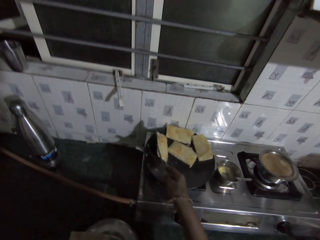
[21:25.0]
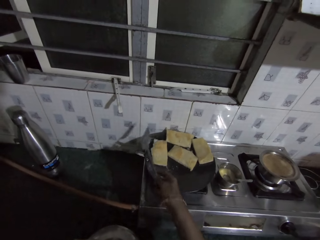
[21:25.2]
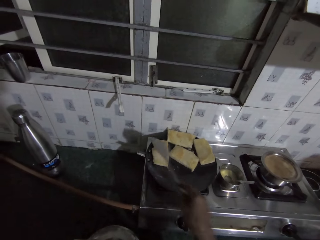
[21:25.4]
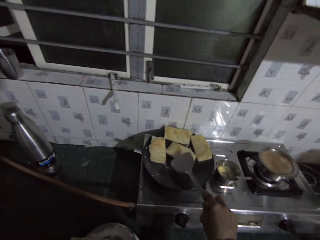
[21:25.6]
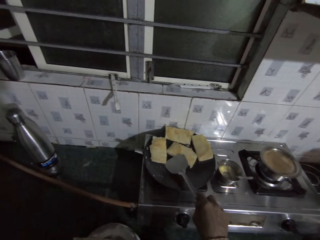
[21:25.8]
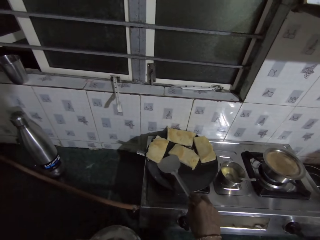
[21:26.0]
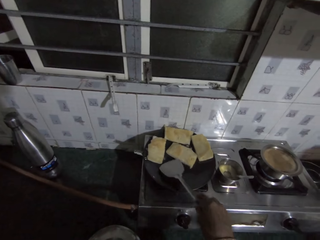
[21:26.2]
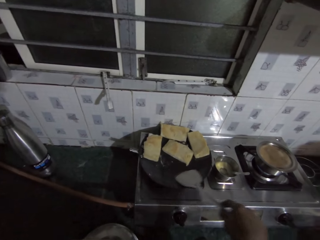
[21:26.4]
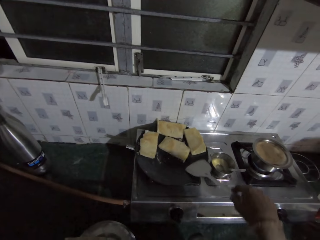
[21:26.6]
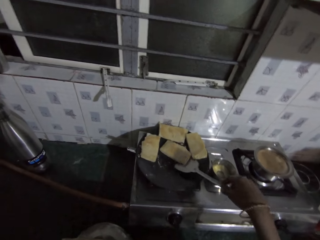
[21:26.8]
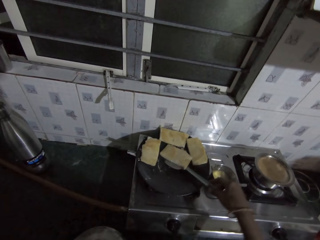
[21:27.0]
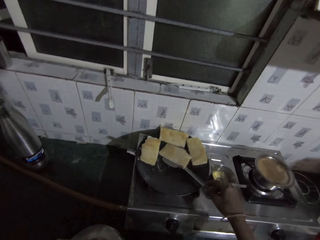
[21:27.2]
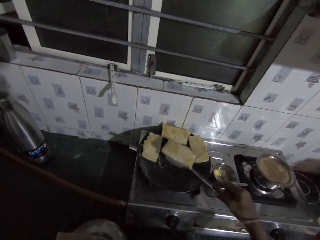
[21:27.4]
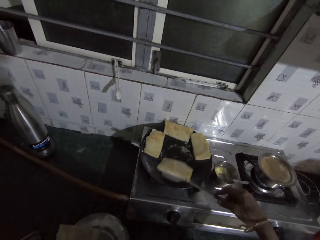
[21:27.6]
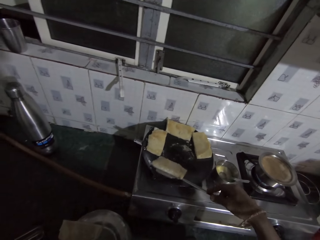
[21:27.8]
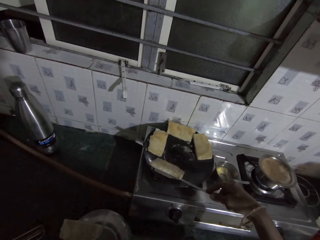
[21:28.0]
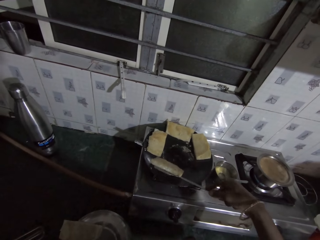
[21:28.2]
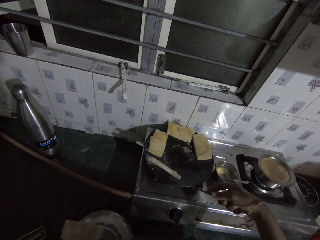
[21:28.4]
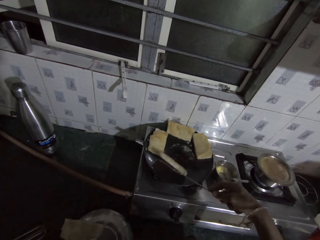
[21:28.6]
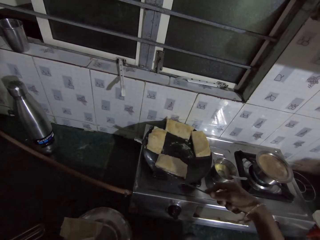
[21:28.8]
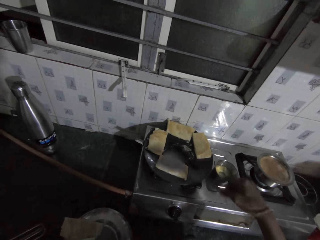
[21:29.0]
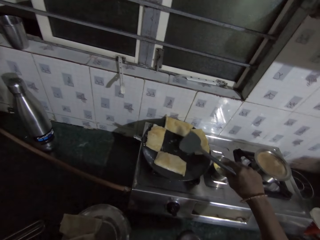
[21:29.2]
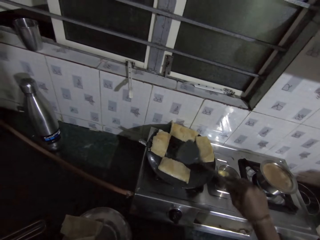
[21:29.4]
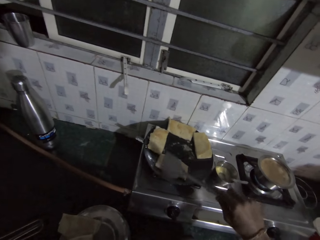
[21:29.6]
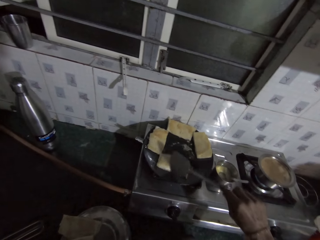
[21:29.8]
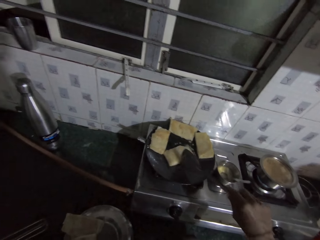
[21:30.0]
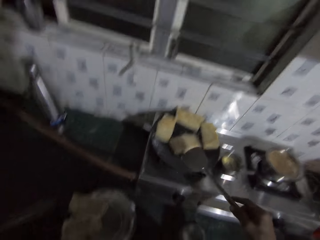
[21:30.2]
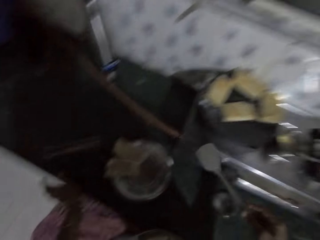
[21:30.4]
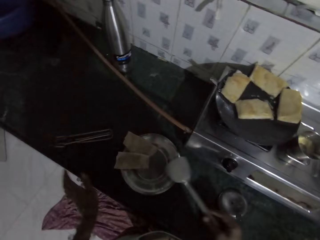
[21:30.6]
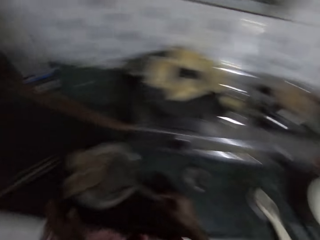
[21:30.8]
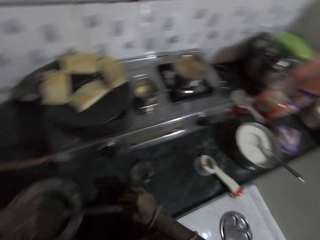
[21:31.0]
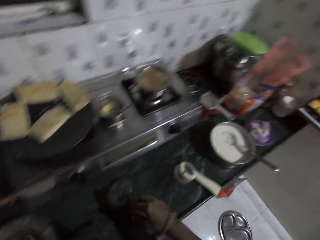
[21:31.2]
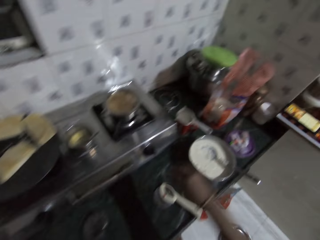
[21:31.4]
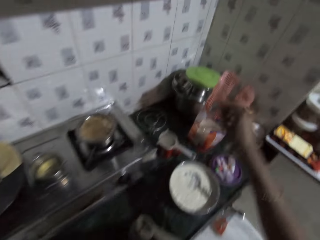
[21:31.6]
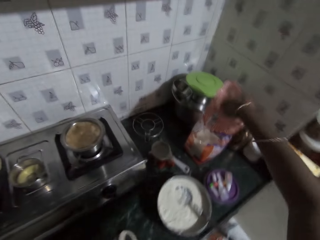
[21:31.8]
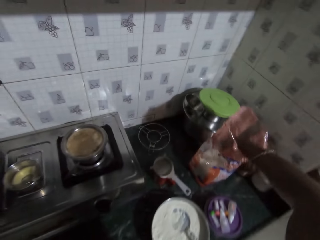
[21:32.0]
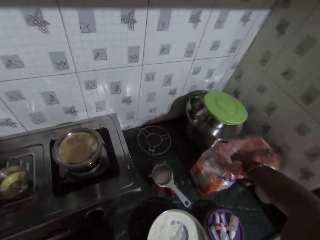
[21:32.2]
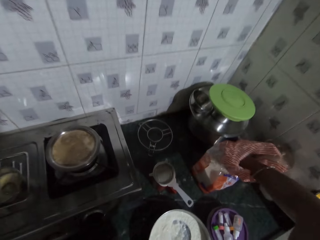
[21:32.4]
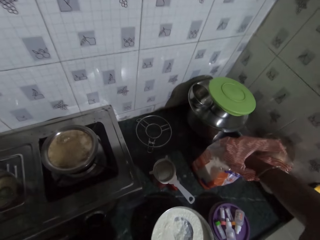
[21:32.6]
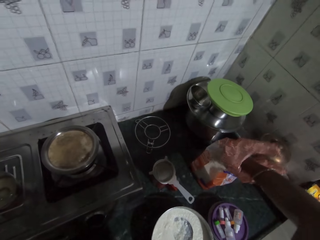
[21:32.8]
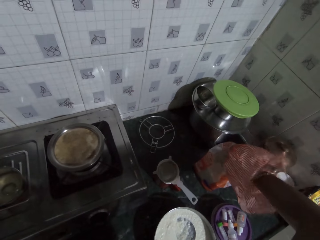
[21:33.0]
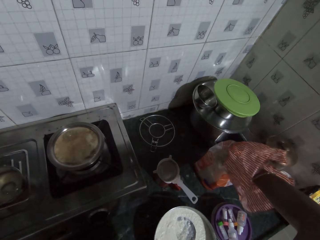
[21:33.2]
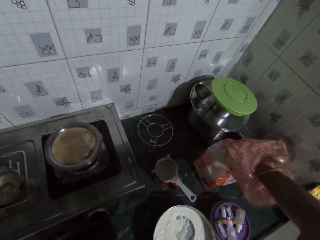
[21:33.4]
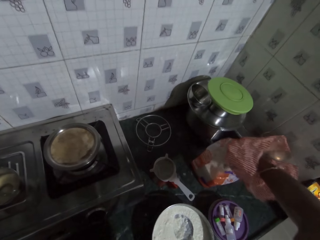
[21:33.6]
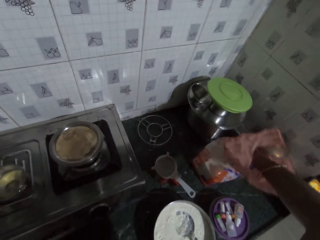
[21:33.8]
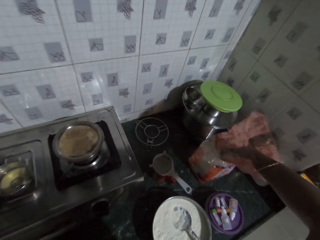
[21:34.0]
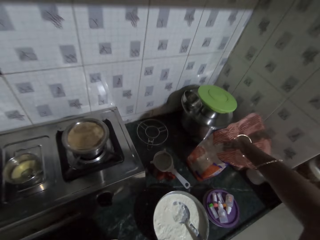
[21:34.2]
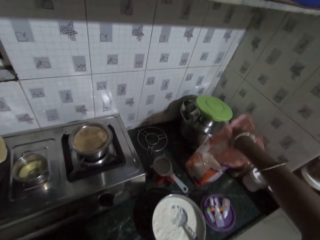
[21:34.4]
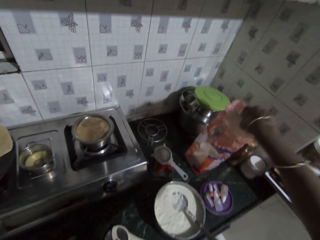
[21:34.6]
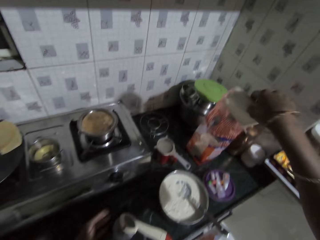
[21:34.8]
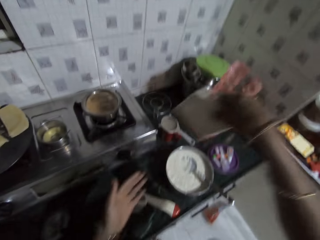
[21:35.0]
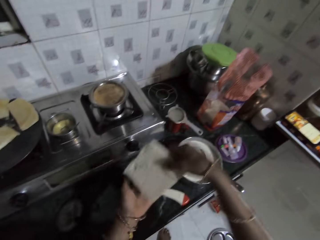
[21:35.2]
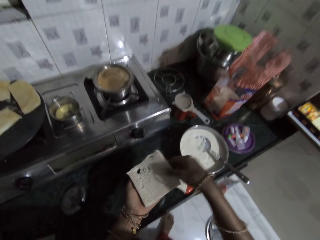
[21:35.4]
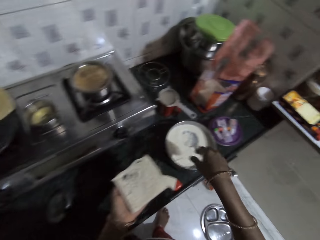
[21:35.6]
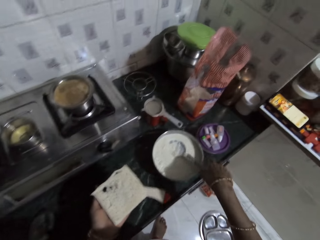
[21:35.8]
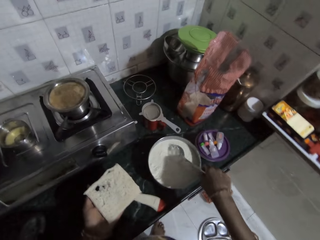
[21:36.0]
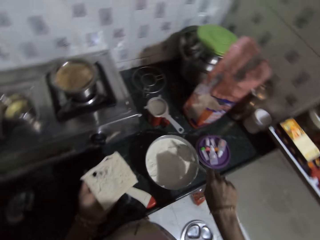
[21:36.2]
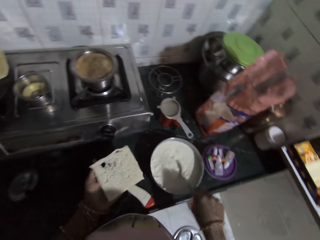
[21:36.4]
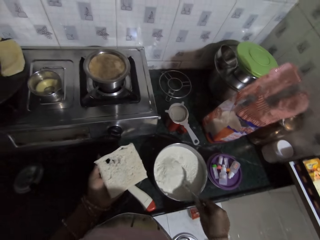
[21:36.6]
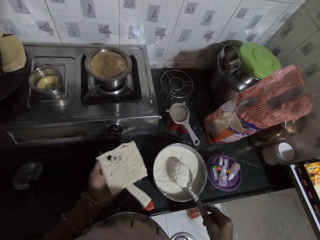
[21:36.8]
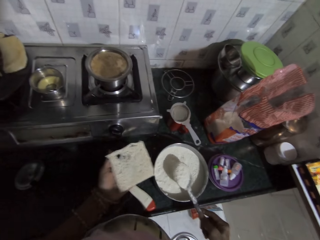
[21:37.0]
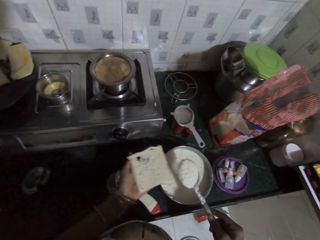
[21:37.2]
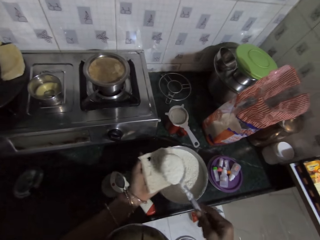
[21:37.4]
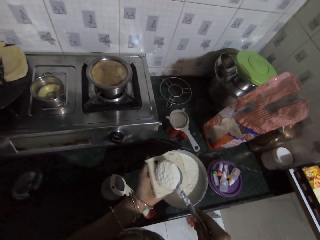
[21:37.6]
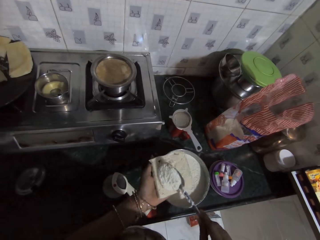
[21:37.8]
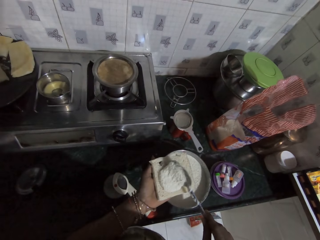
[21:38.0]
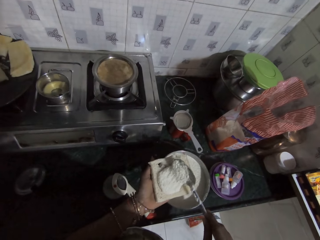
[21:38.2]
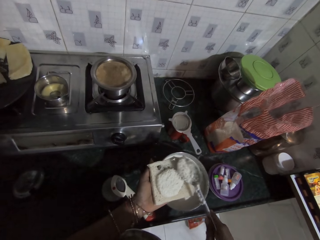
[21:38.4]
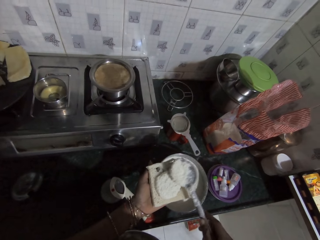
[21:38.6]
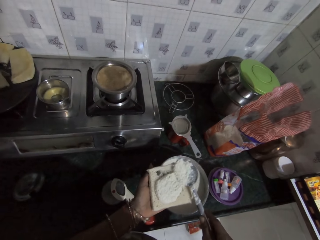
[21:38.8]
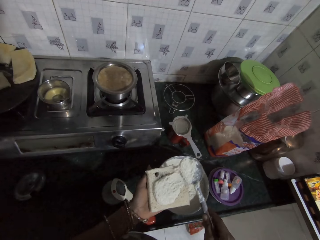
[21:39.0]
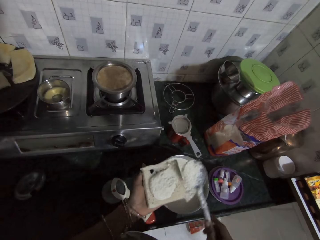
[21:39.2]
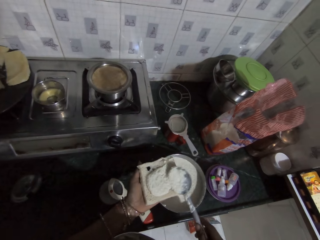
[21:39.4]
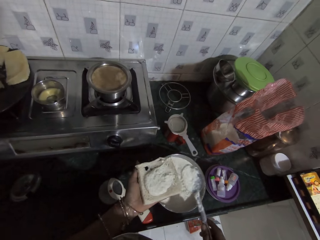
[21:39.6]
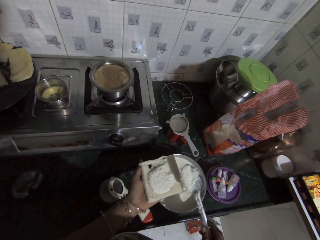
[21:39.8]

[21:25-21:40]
The camera wearer shifts a piece of naan at the center of the frying pan with the spatula in her right hand. She drops the spatula on the plate with her right hand. She picks up a piece of naan bread from a nylon with her right hand. She holds the bread. She drops the piece of naan bread on her left hand with her right hand. She grabs a spoon. She holds the bread. She holds the bread again. She scoops baking powder from a plate of baking powder with the spoon in her right hand. She spreads the baking powder on the naan bread with the spoon in her right hand.

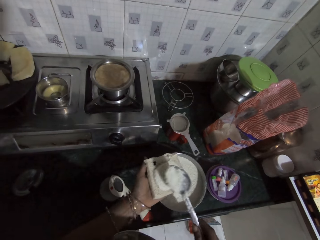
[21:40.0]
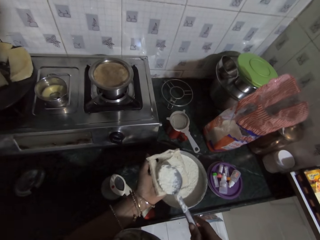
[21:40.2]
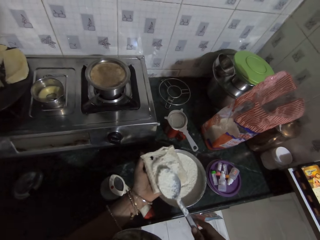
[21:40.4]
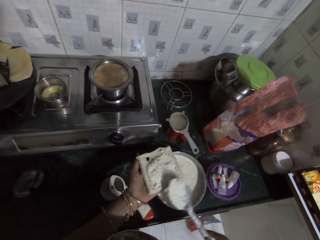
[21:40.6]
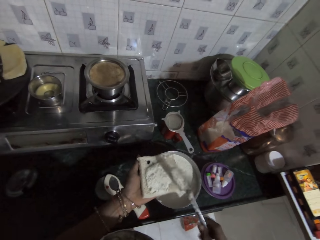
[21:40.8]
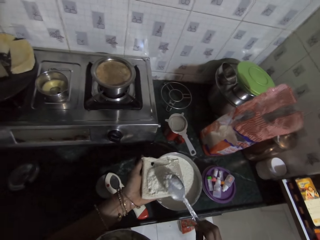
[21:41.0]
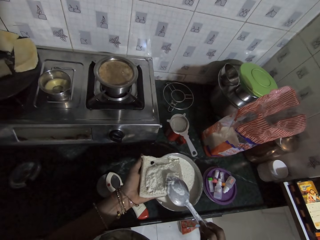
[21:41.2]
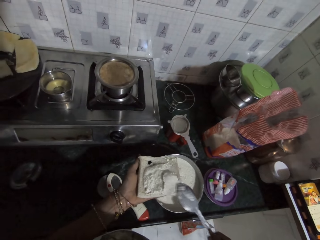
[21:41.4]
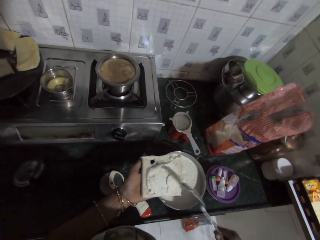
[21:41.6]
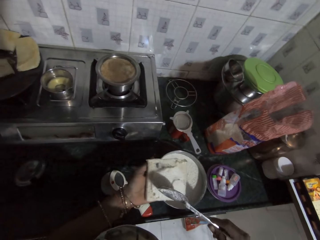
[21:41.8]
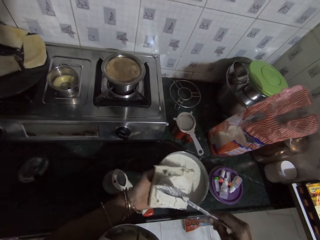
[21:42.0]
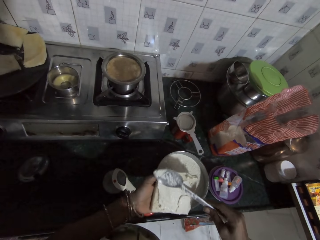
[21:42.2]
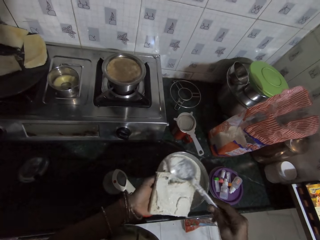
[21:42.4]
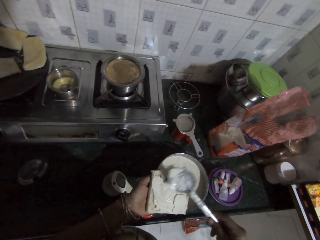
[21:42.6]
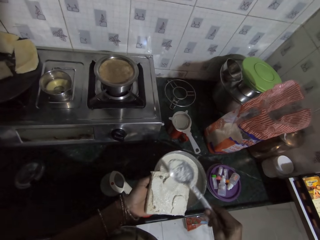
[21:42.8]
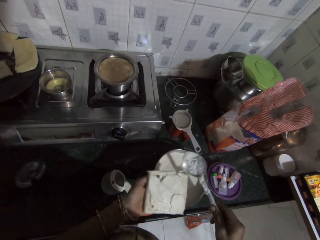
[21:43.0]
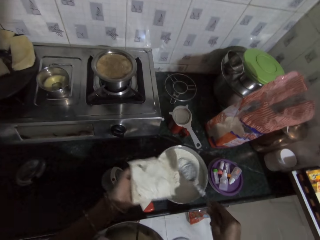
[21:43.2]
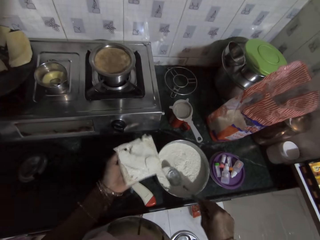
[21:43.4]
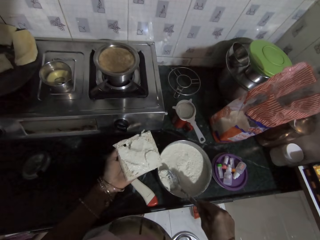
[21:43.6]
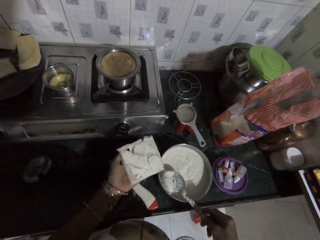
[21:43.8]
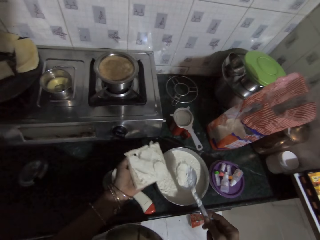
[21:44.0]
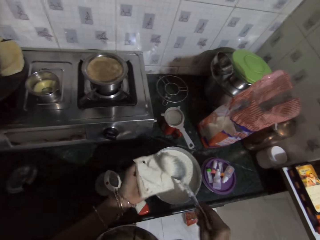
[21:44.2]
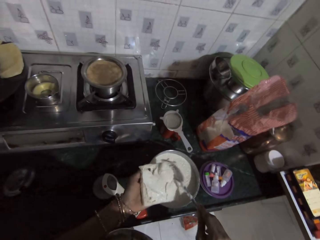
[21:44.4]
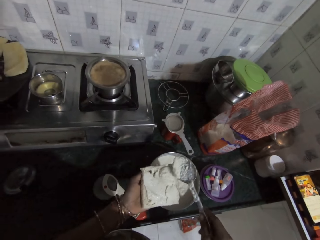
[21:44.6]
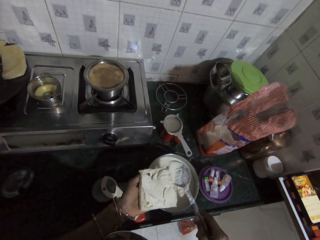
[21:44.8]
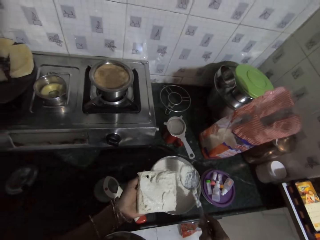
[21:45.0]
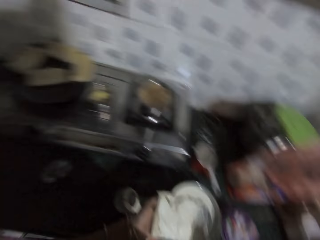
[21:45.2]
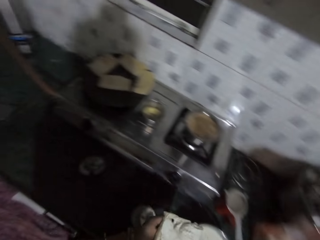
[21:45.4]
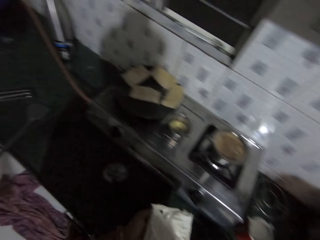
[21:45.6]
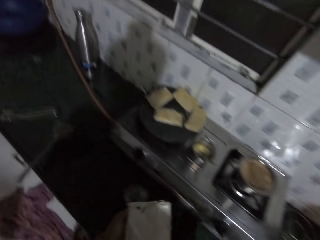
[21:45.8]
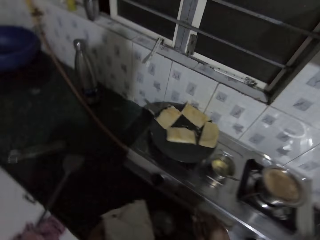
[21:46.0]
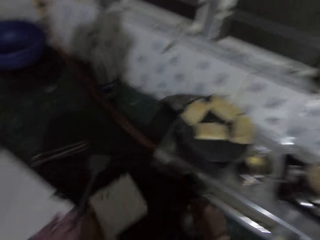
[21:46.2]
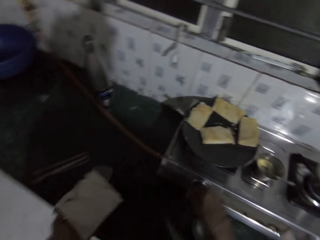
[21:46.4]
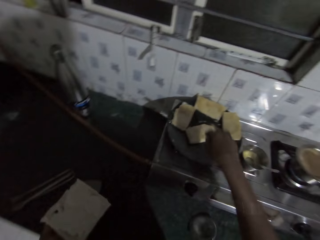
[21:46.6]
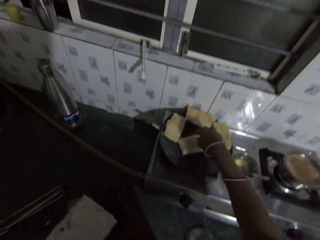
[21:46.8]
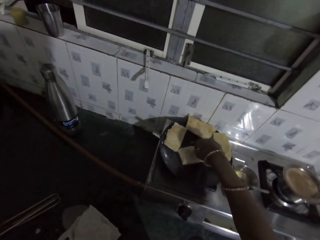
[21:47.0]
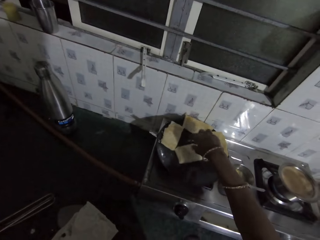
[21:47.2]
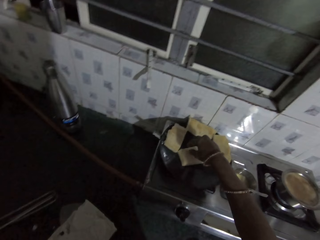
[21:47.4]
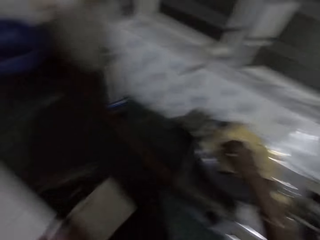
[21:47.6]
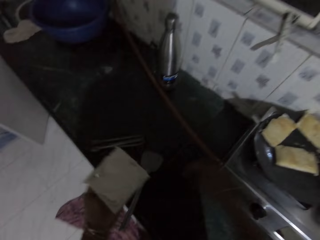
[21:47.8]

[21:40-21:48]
The camera wearer scoops baking powder from a plate of baking powder with a spoon in her right hand. She holds the bread. She spreads the baking powder on the naan bread with the spoon in her right hand. She holds the bread. She touches the pastry with her left hand. She touches the piece of naan on the frying pan with her right hand.
